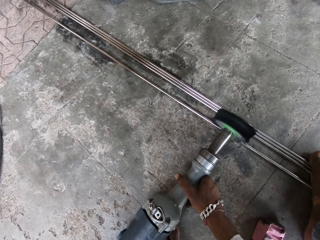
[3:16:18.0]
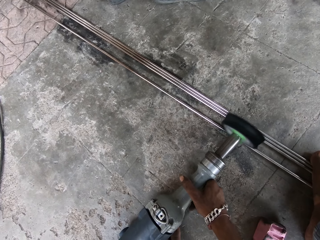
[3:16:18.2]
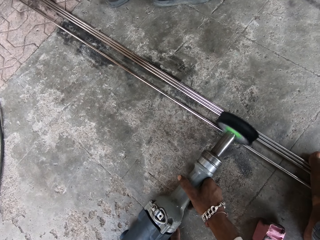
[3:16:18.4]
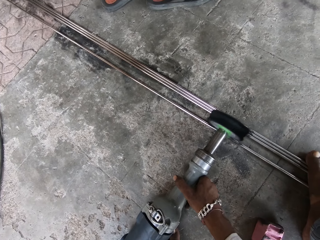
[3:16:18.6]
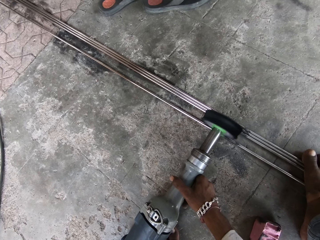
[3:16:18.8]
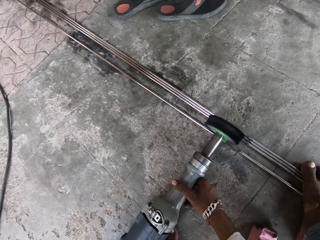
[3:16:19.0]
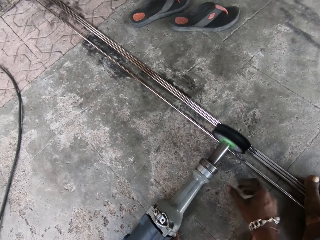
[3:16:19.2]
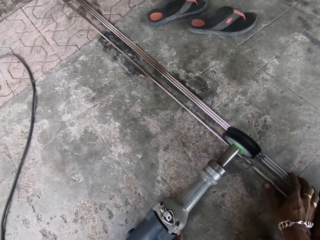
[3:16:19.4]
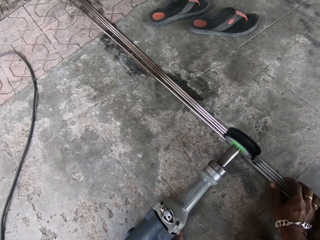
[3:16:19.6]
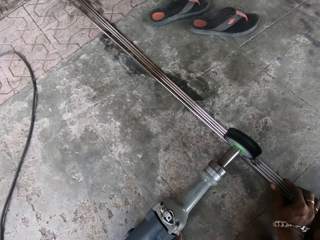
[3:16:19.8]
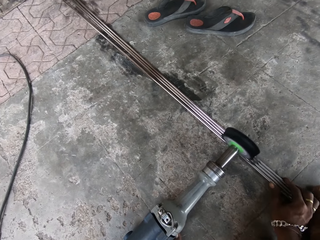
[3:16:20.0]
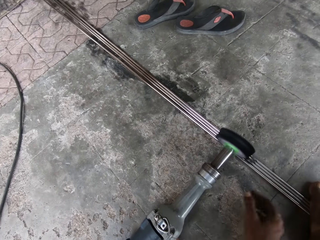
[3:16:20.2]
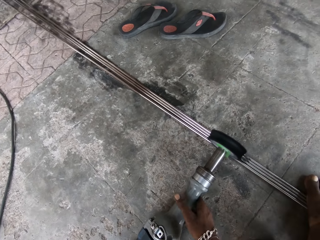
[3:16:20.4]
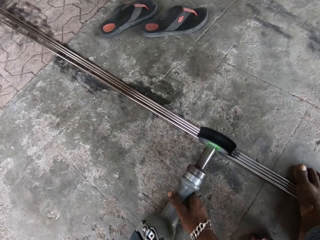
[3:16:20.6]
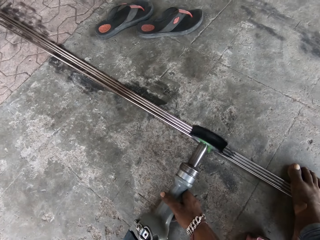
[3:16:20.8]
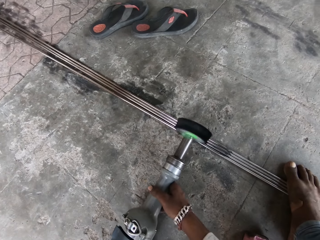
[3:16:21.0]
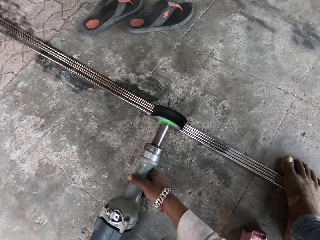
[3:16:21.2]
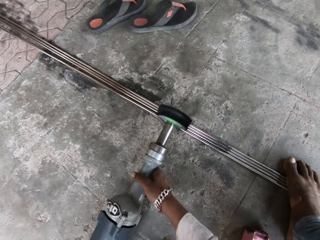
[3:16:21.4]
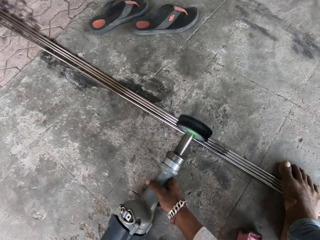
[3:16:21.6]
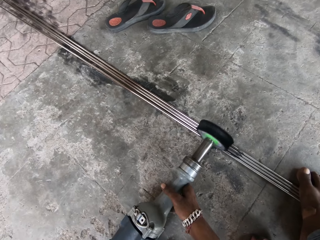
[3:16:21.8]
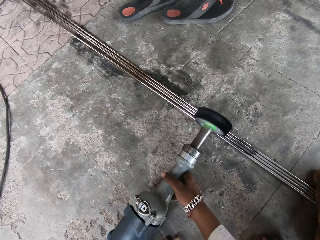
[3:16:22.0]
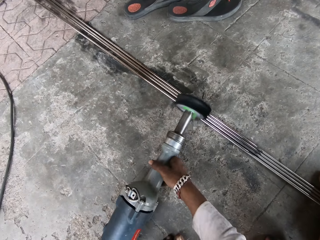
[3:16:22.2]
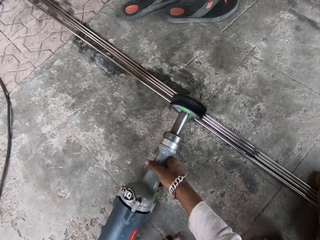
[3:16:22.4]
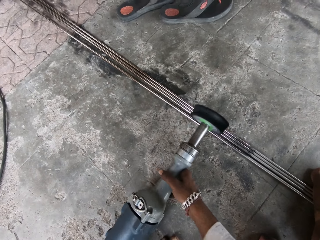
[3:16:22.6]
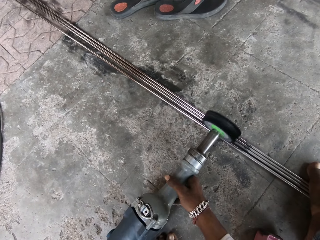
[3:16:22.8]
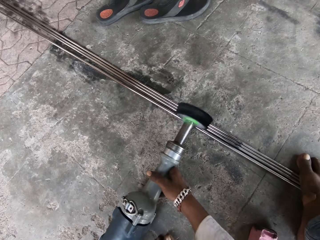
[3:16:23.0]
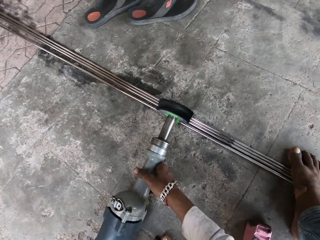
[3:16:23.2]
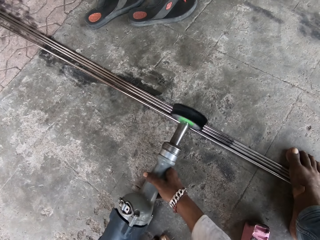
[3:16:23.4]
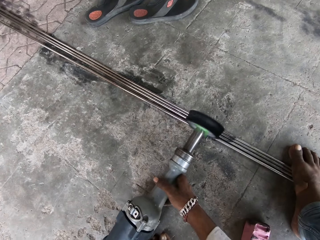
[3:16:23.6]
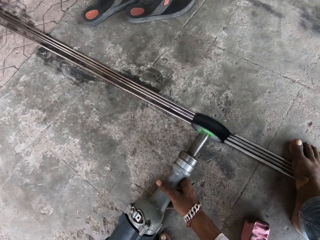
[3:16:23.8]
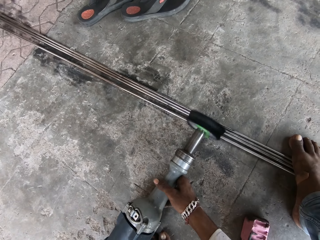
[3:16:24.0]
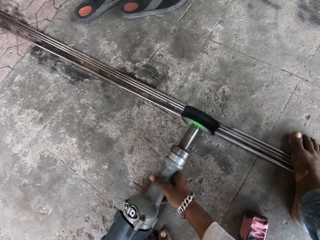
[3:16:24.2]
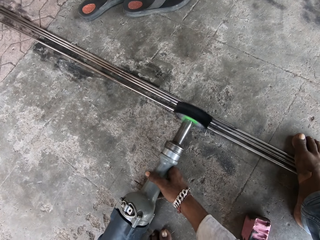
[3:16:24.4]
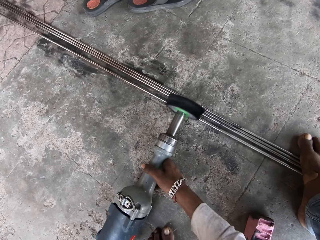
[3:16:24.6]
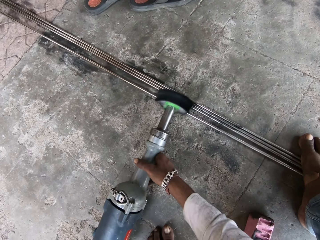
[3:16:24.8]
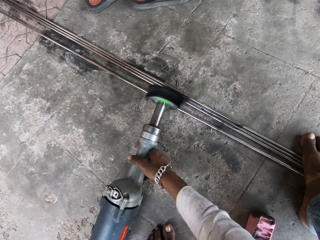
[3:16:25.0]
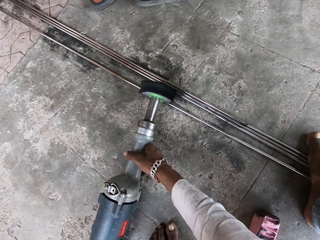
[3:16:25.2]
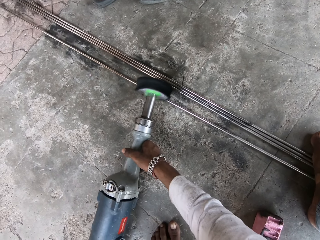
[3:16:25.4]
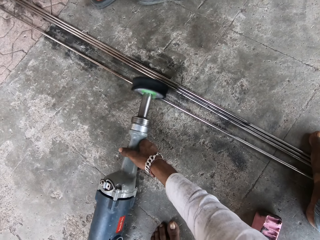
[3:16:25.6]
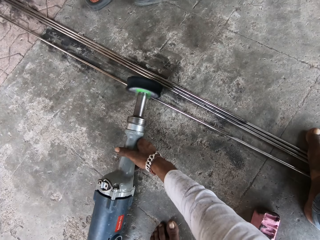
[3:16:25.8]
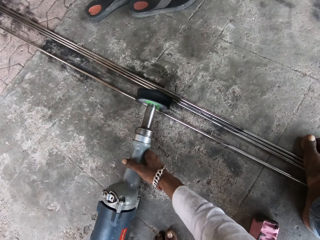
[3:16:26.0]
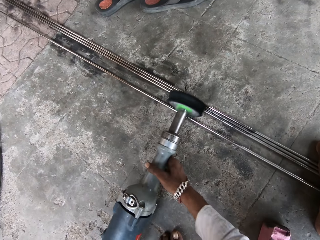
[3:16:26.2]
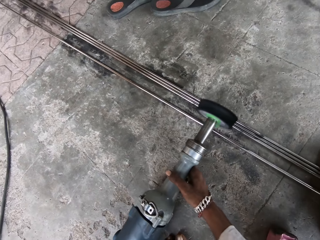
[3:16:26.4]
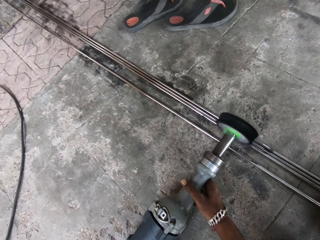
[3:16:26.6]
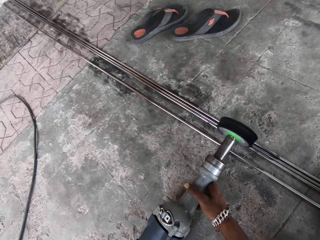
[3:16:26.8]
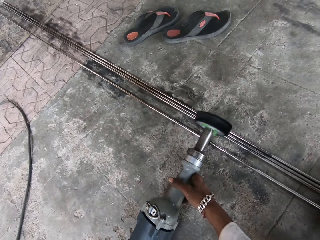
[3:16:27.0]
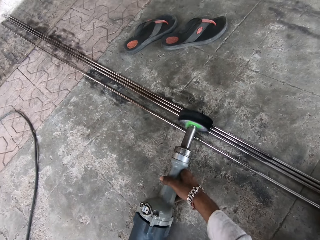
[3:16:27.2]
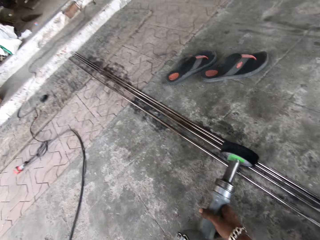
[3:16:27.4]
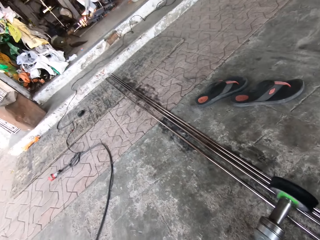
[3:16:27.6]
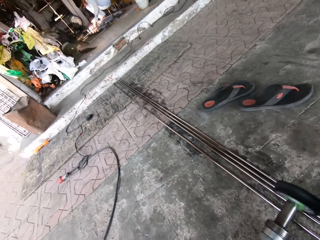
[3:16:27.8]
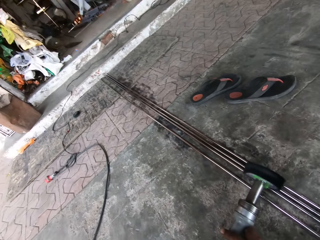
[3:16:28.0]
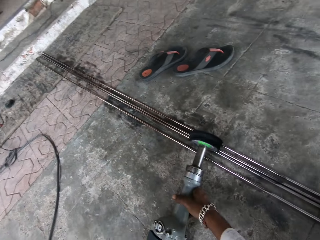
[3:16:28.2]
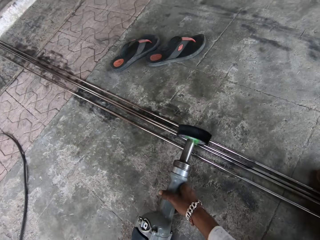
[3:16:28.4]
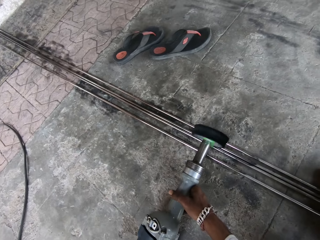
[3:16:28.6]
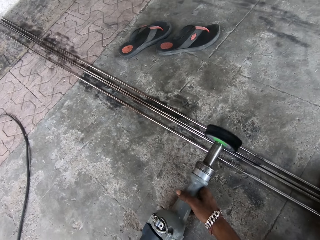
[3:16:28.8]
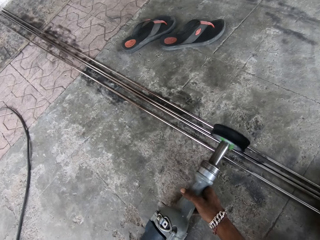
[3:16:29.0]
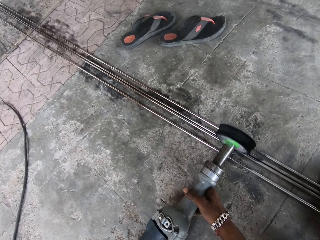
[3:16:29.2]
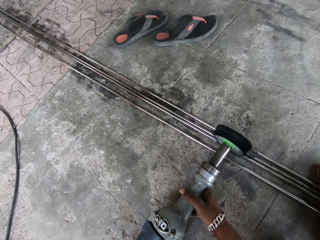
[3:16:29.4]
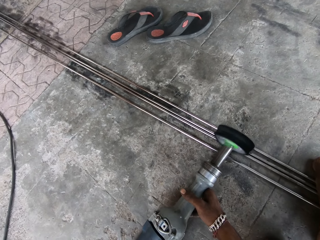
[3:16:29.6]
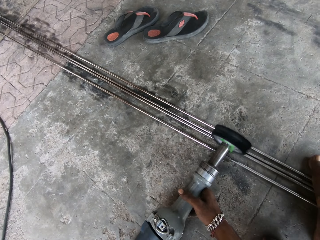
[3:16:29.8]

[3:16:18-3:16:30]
The camera wearer adjusts the rods together with the right hand. They polish the metal rods with the straight grinder.

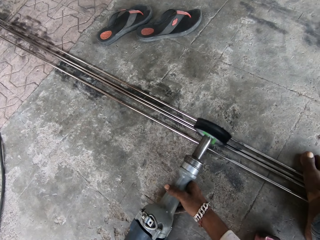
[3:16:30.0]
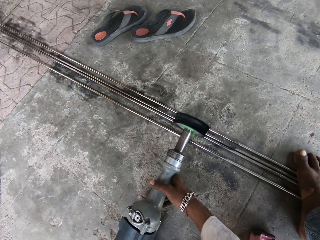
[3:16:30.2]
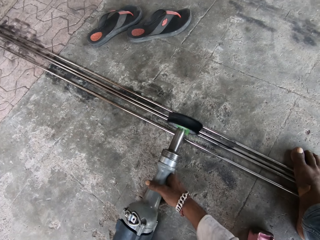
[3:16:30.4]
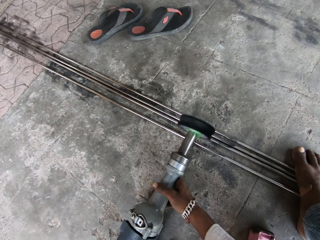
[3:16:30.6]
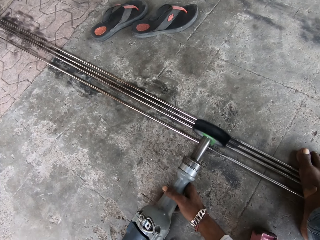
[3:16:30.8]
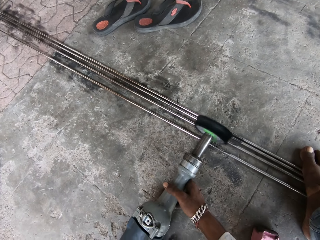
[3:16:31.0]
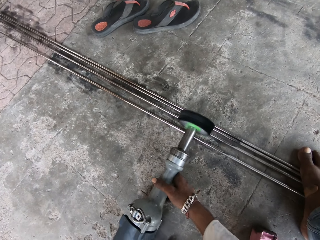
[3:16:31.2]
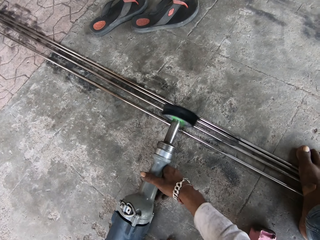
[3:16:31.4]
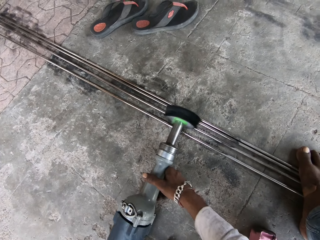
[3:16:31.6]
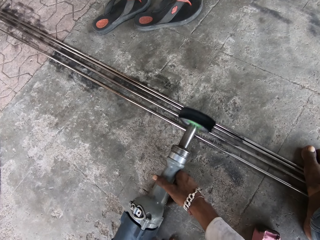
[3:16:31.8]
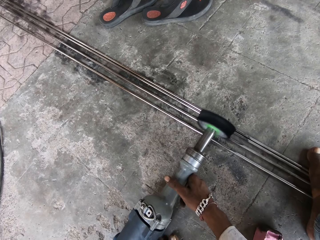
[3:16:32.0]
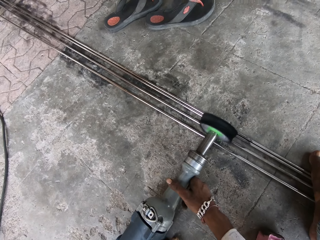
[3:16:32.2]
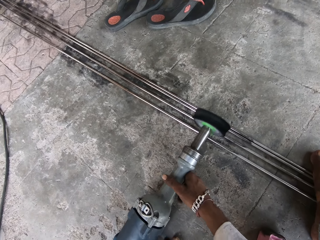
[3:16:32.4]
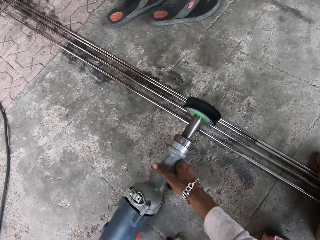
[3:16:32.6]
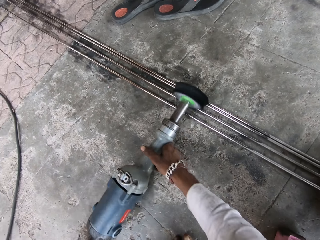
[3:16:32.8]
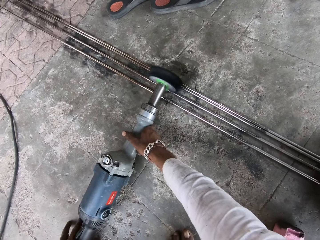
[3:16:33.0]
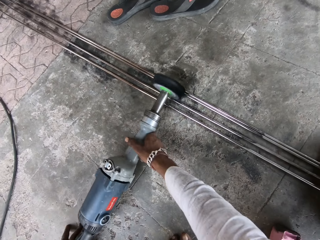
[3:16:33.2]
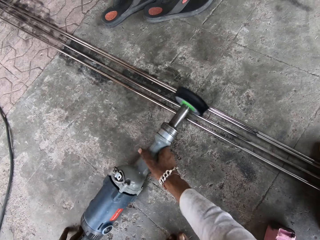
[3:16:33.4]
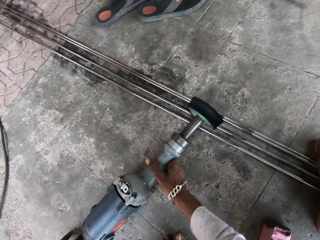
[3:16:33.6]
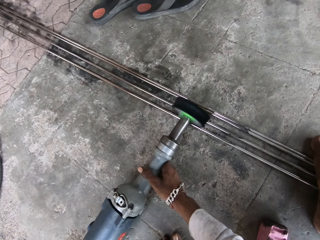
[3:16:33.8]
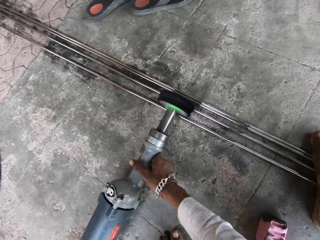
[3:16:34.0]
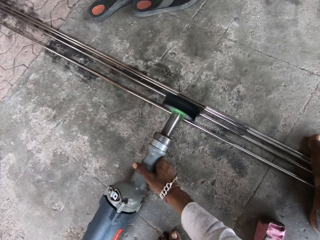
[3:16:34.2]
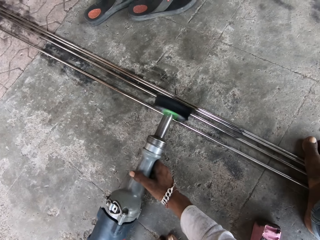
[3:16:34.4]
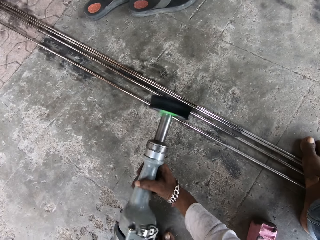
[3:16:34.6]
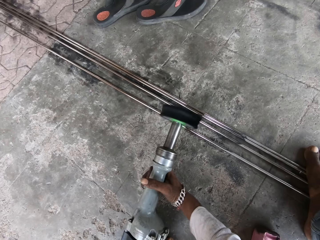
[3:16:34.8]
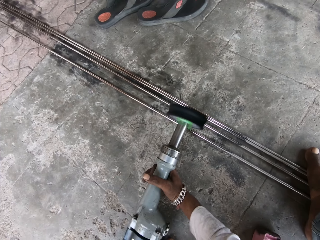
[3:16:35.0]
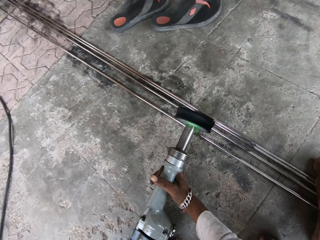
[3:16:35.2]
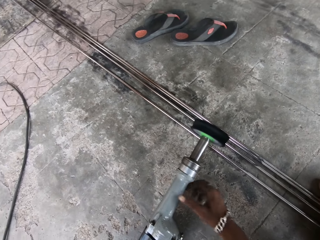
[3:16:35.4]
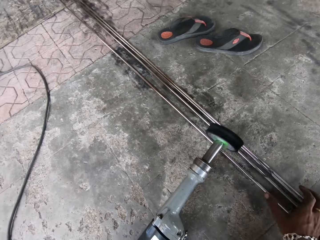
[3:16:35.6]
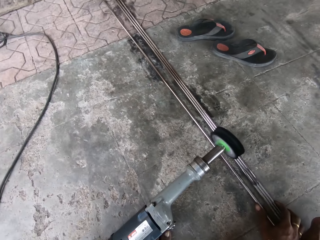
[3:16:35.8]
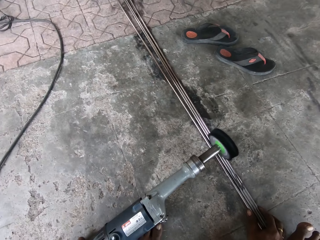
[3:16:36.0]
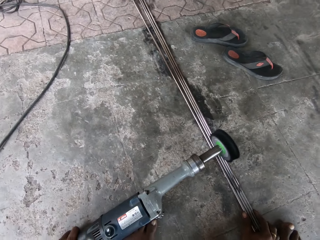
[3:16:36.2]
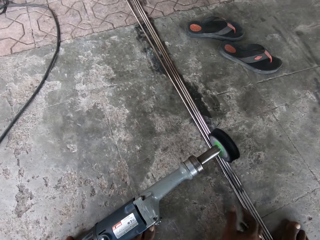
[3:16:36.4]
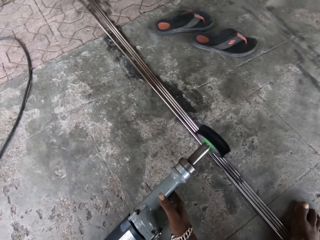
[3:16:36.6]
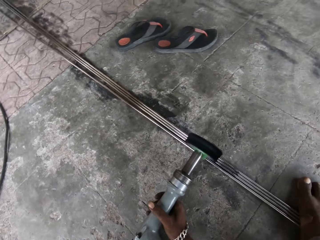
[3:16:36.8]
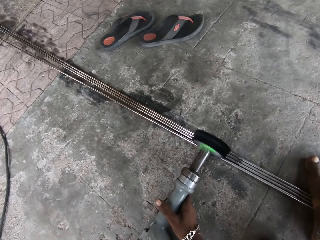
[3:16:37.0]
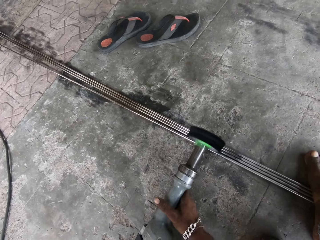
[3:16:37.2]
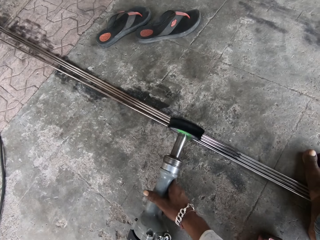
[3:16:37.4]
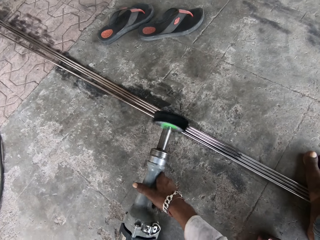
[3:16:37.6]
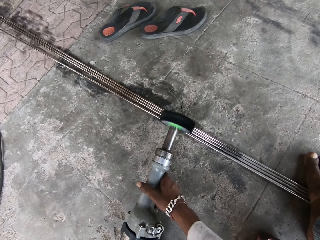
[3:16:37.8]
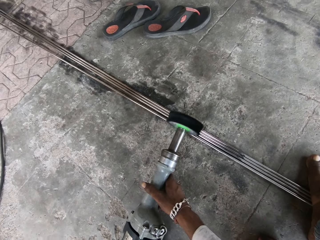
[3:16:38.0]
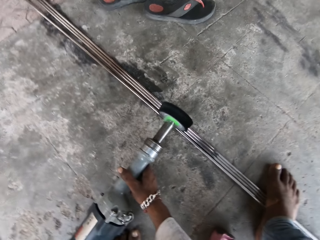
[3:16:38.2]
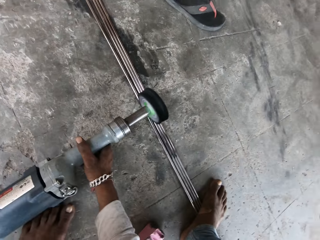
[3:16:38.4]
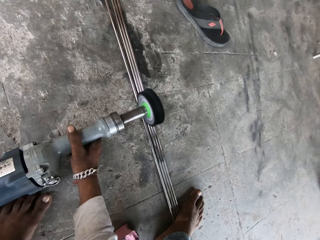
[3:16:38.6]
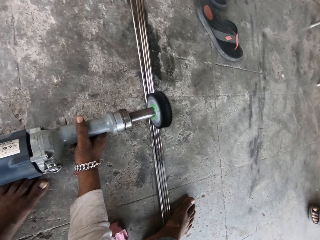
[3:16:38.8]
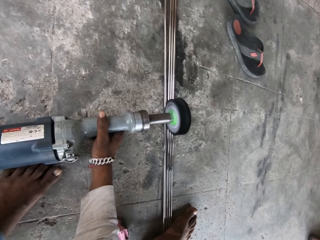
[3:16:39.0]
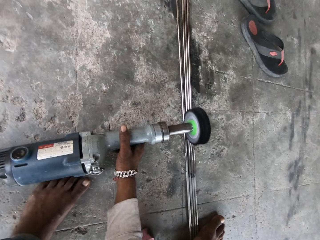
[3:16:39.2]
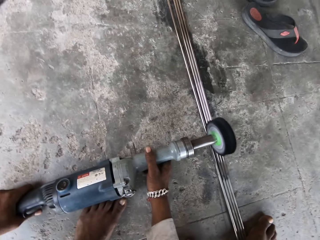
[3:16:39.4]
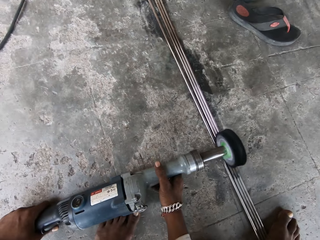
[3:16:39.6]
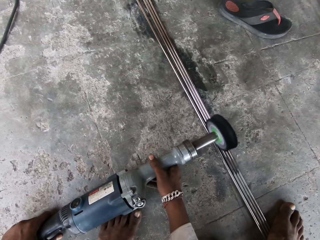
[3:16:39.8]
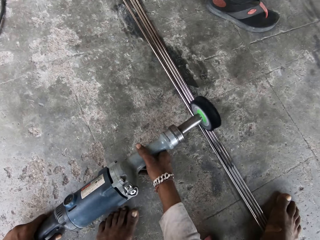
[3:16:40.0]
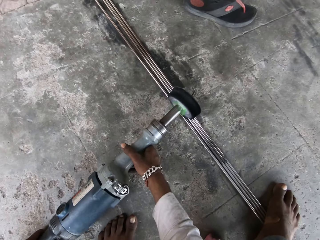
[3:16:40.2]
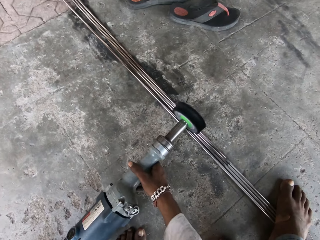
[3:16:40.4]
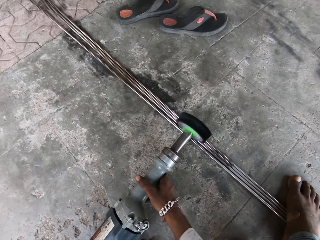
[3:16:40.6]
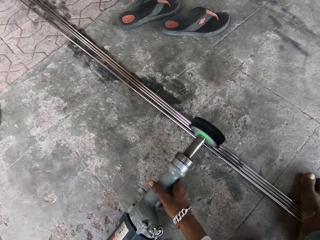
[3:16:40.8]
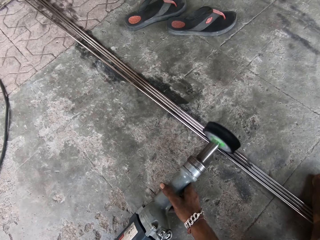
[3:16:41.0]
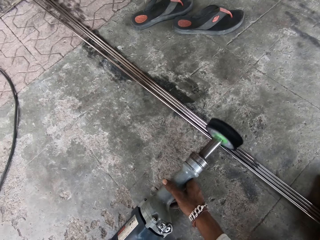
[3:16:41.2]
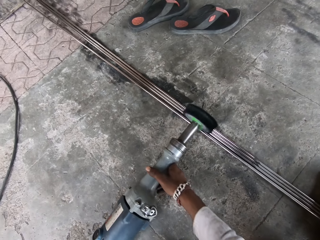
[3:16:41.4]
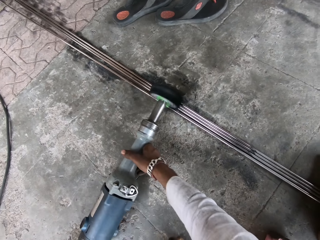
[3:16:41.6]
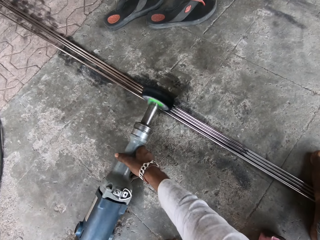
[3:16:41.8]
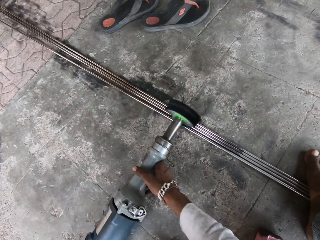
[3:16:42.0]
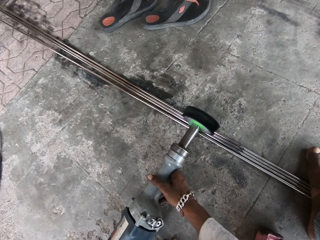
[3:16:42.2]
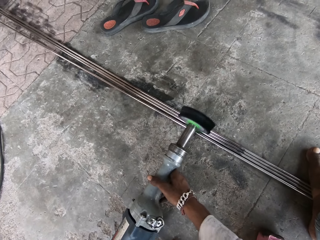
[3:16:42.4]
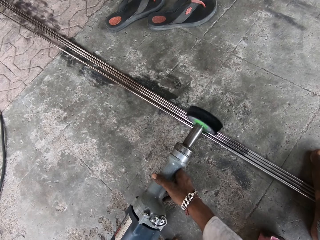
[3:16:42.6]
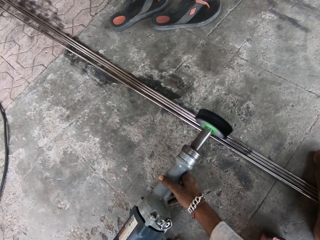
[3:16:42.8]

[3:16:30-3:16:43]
The camera wearer adjusts the rods together with the right hand. They polish the metal rods with the straight grinder.
